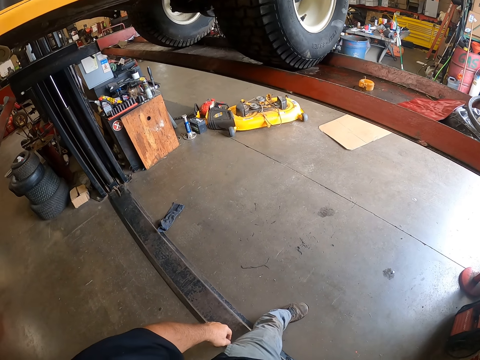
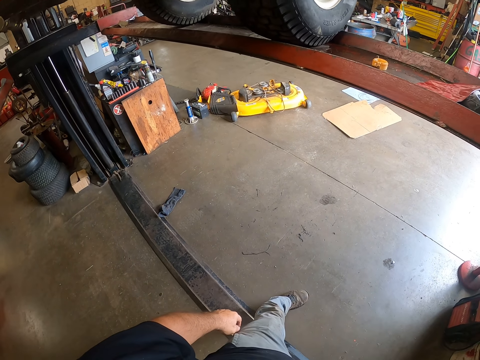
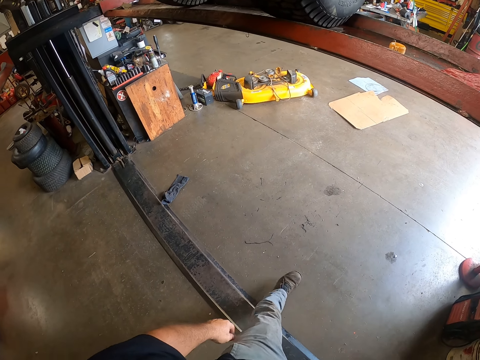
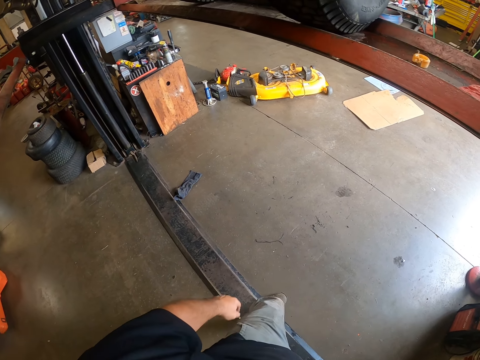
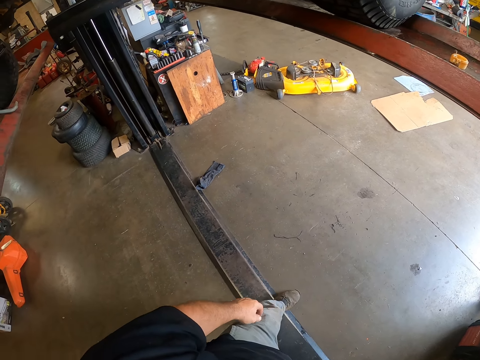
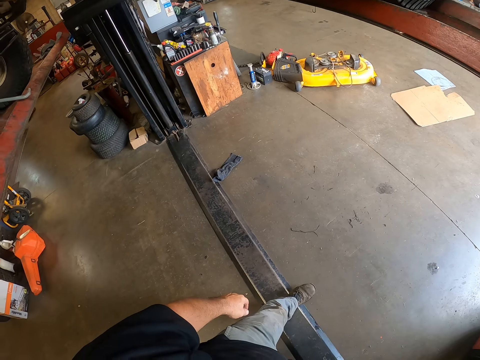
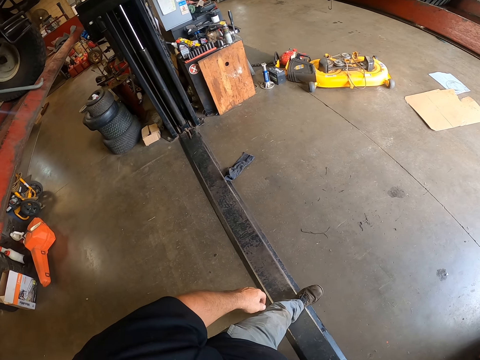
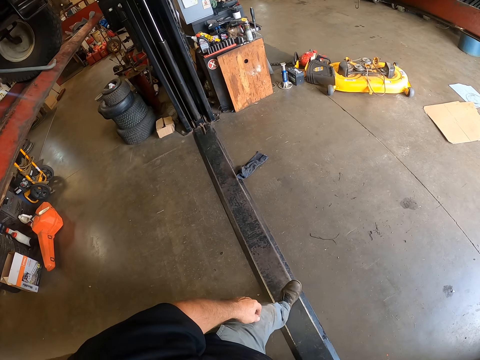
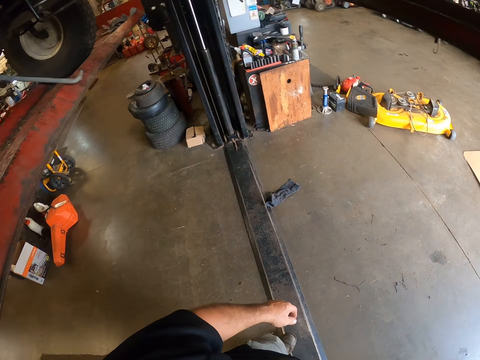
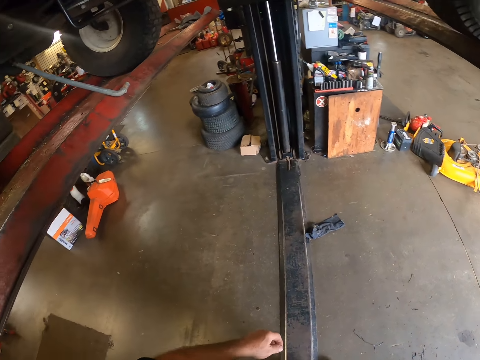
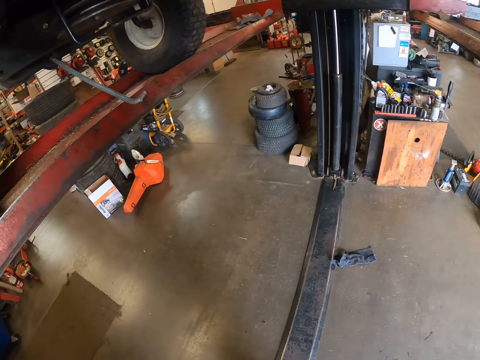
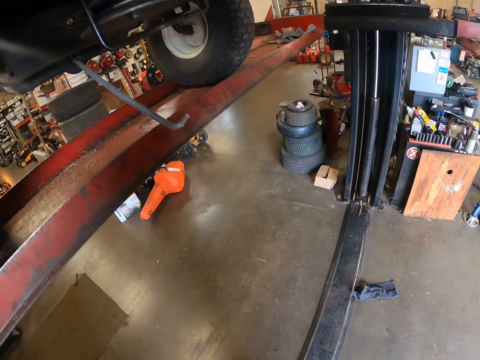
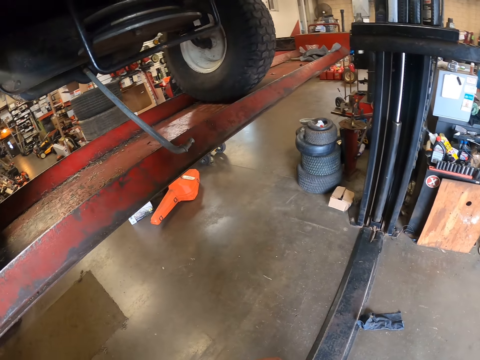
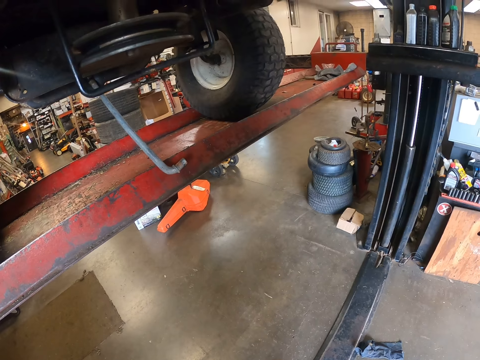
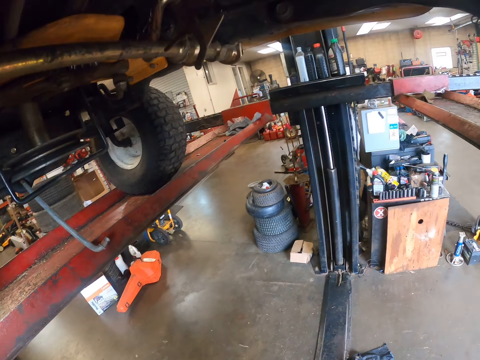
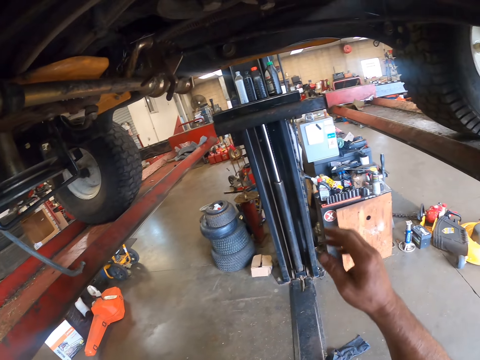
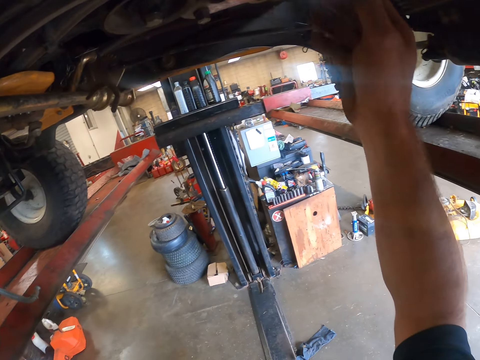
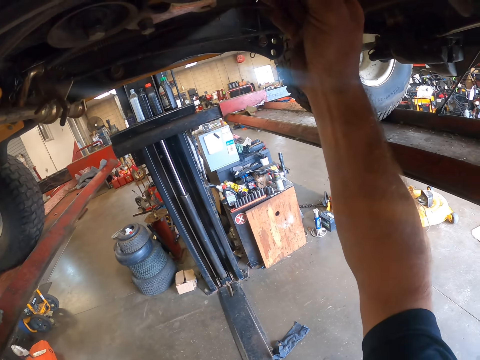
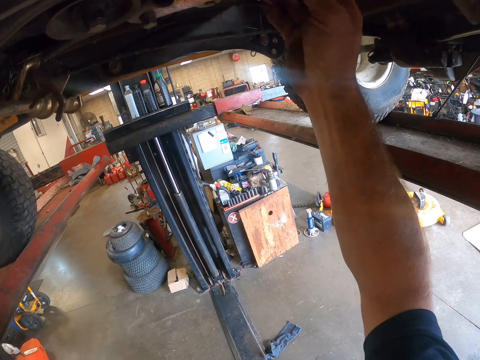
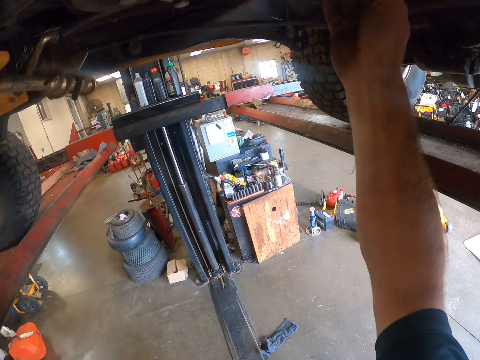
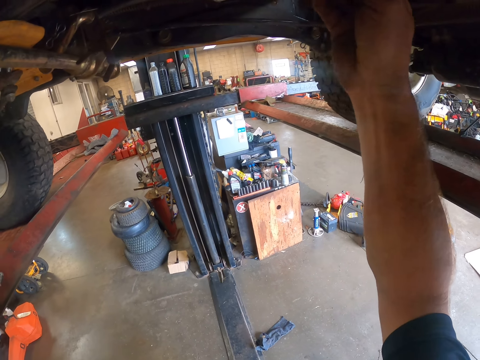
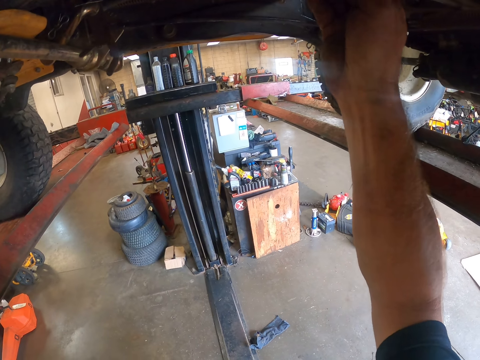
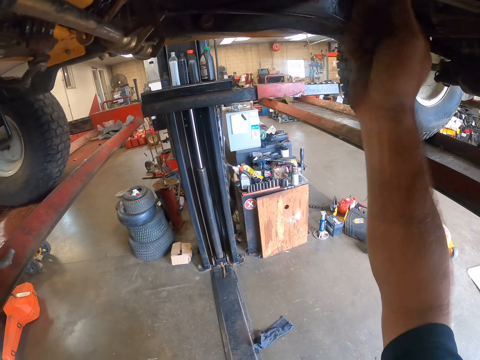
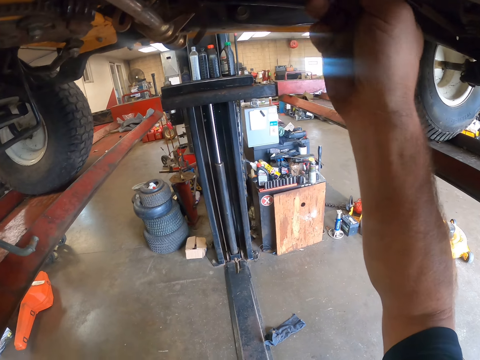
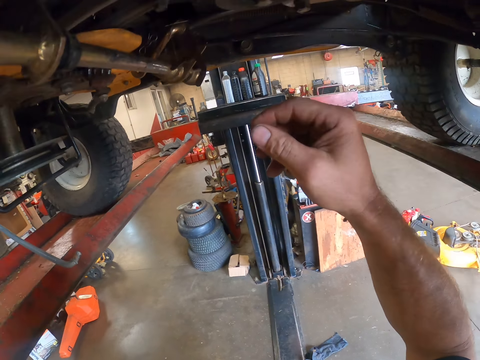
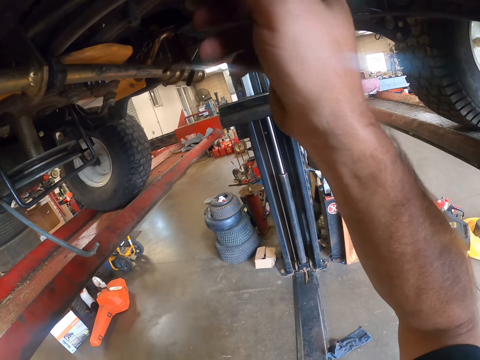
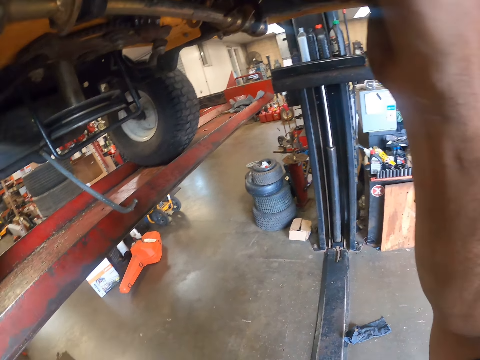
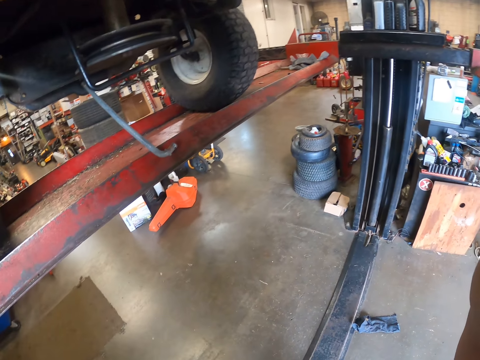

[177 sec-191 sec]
The camera wearer works on the automobile.

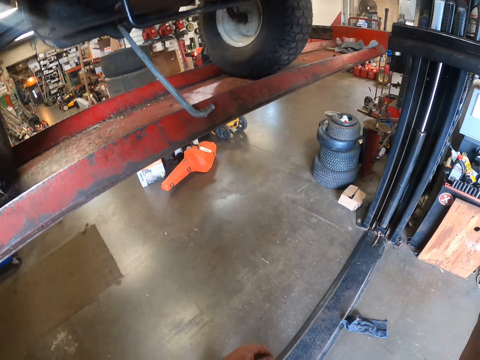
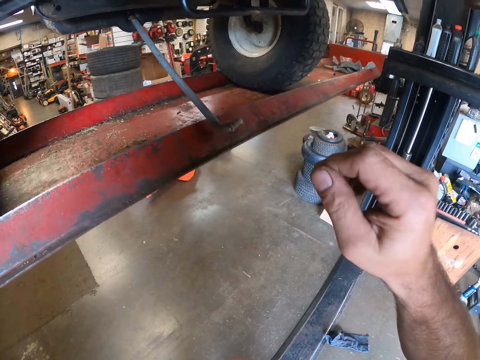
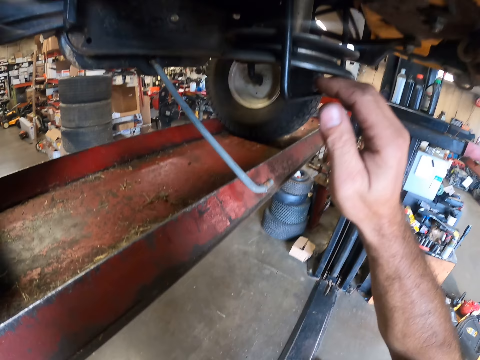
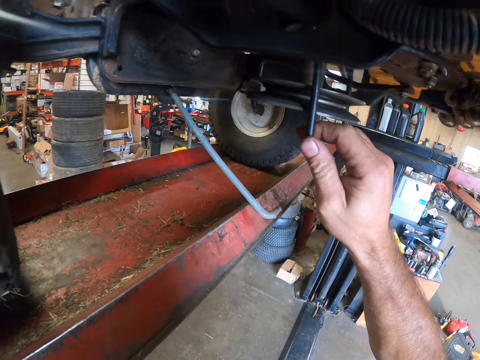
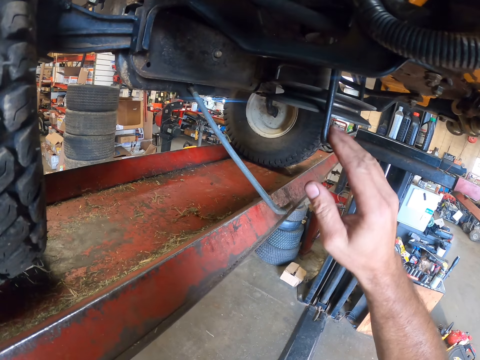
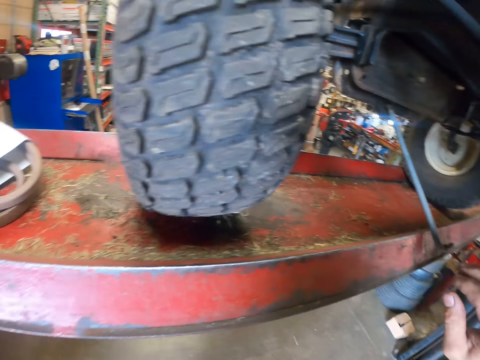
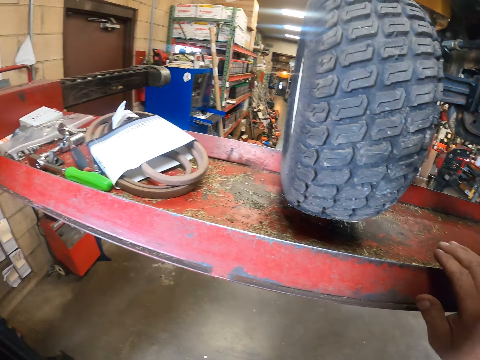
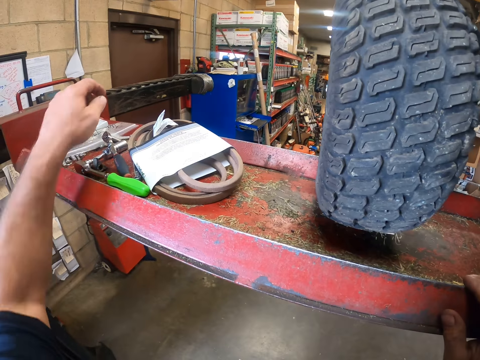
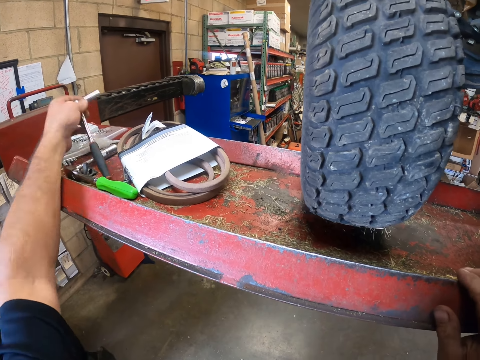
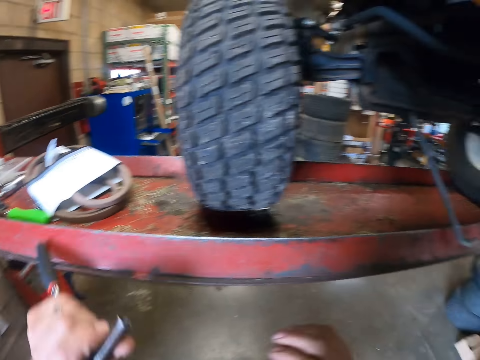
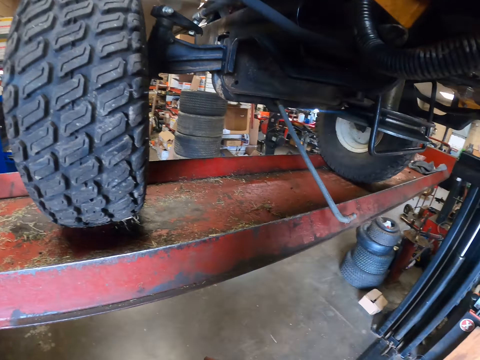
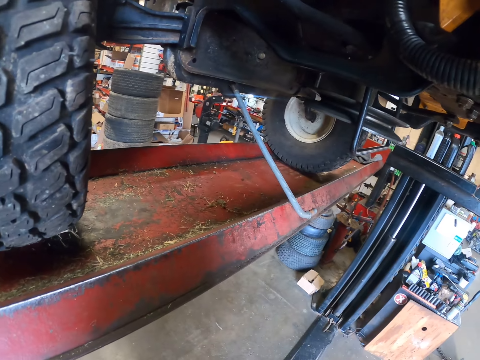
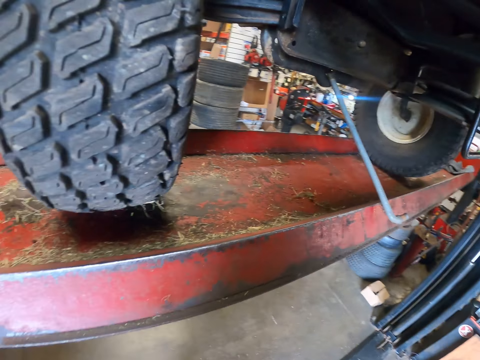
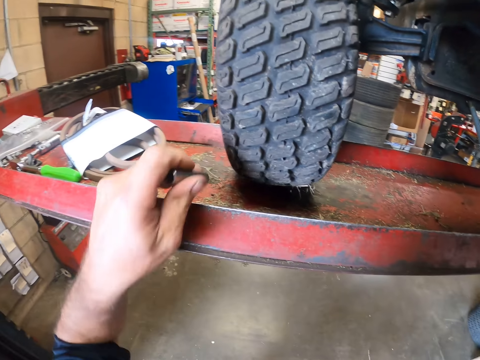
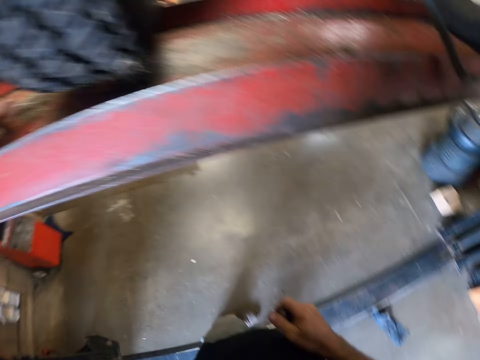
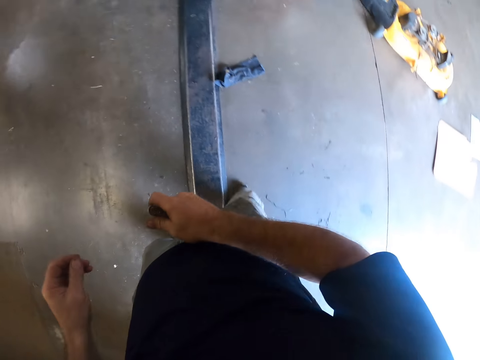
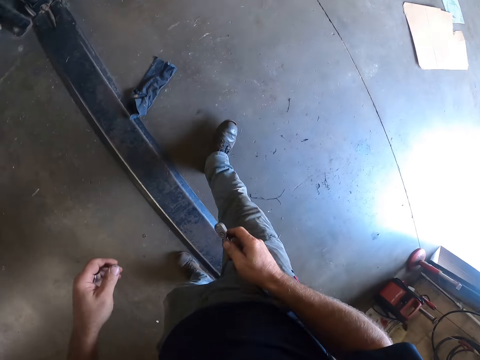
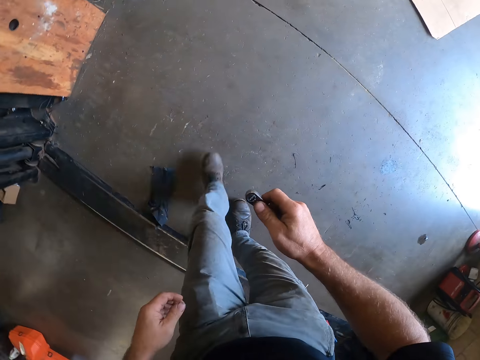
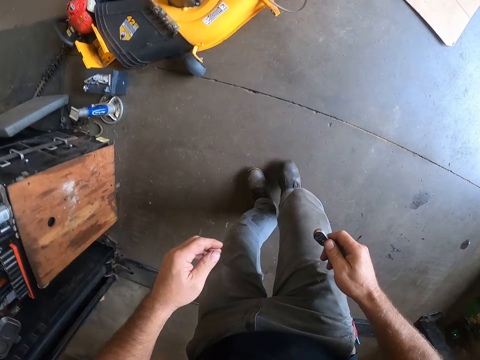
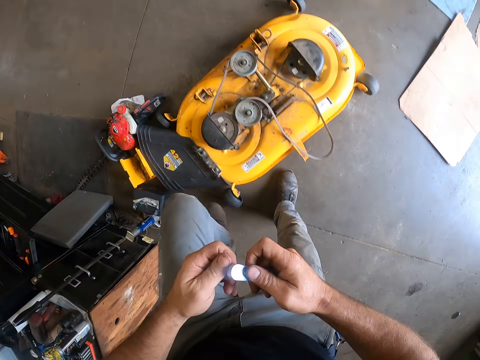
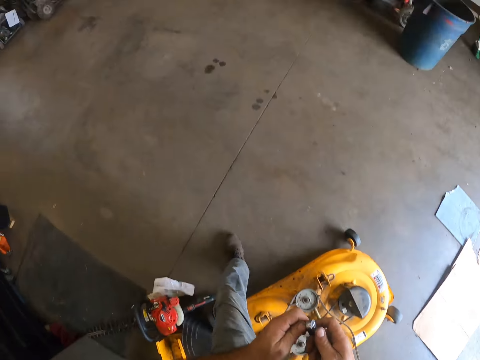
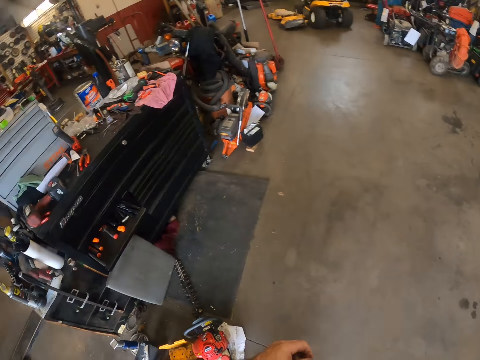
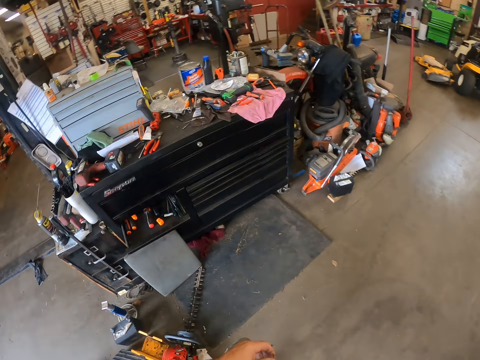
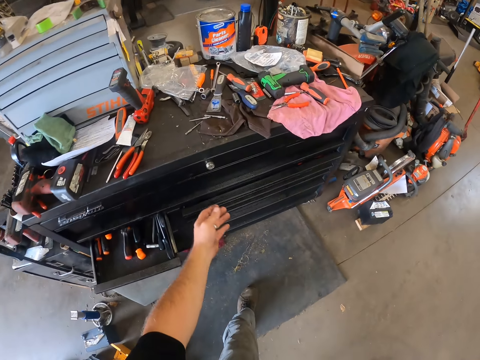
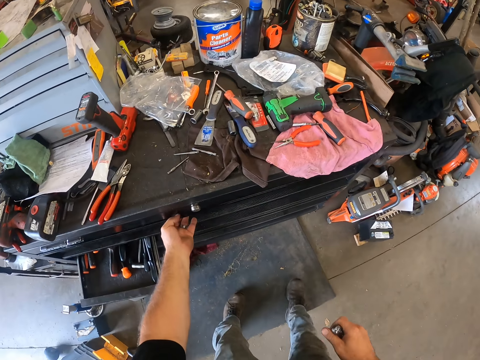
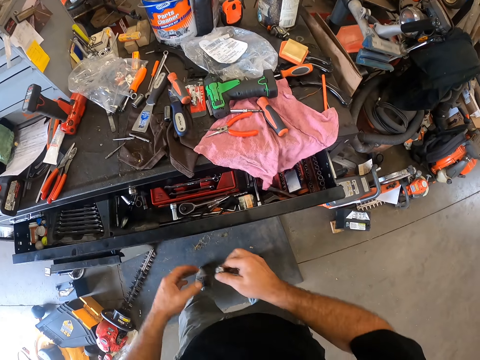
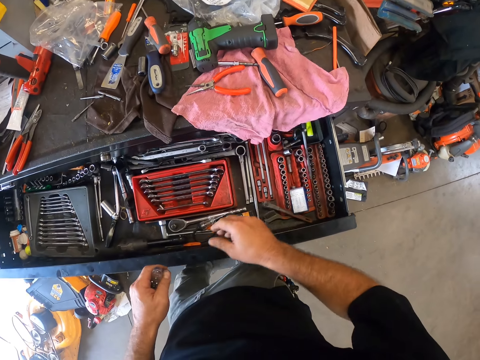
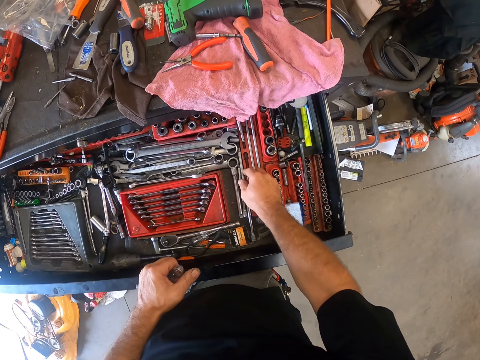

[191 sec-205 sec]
The camera wearer touches a lawn mower. They take a wrench or ratchet spanner from the rack. They walk around the workshop. They open a drawer.
